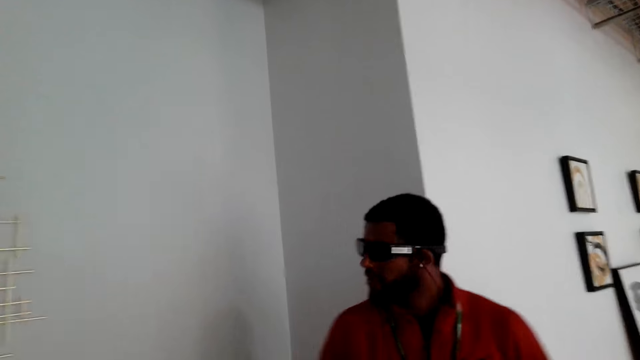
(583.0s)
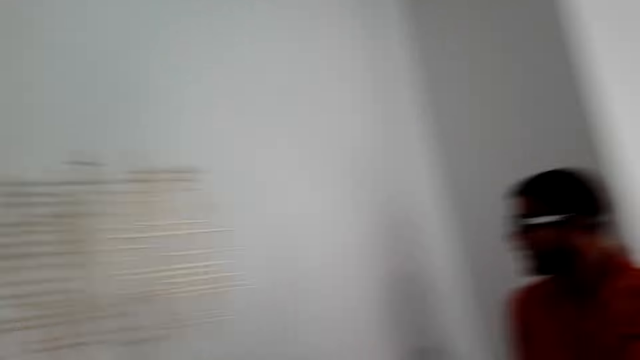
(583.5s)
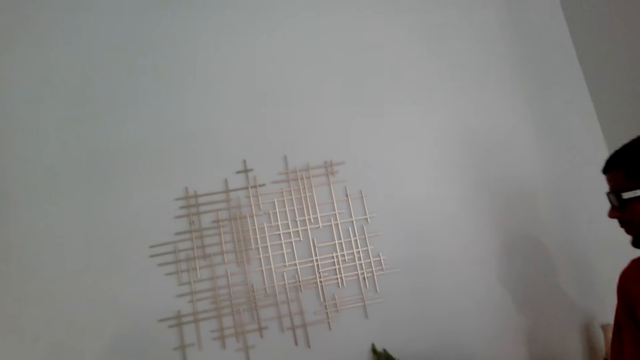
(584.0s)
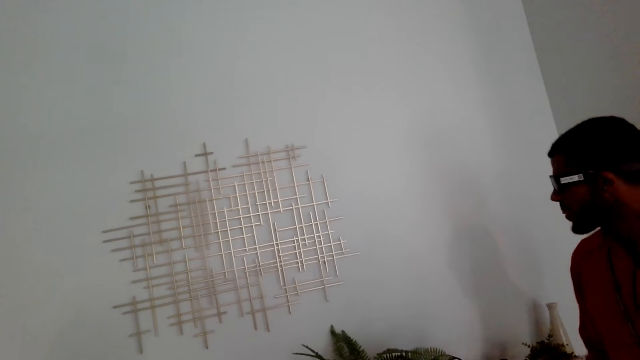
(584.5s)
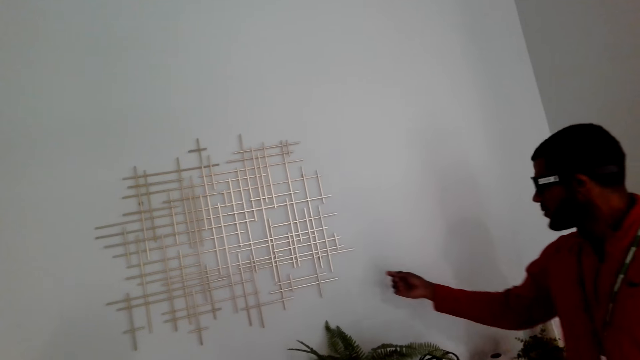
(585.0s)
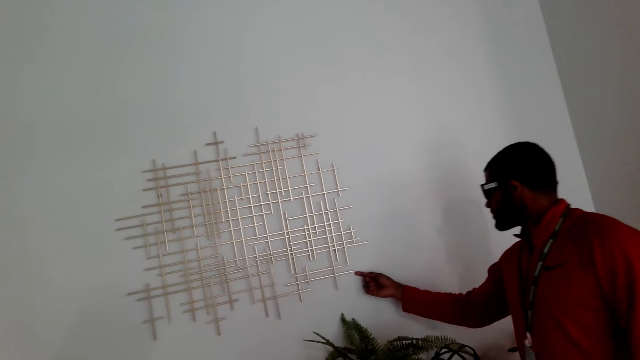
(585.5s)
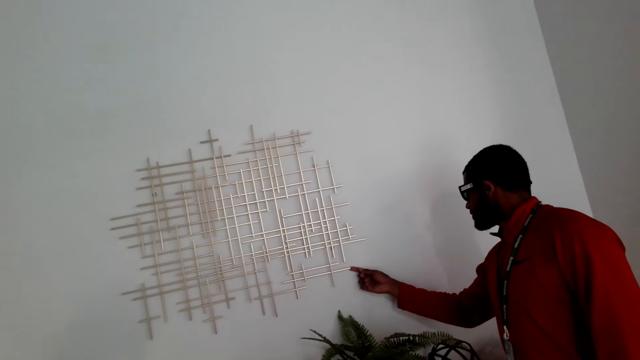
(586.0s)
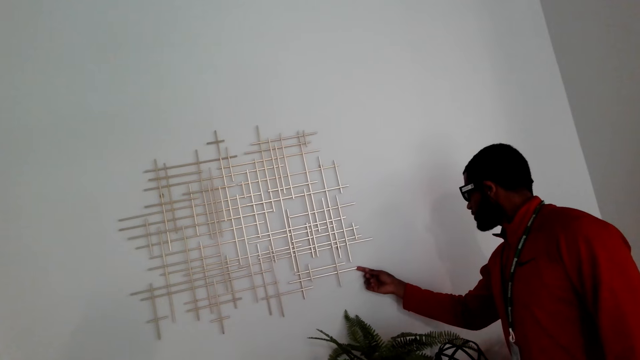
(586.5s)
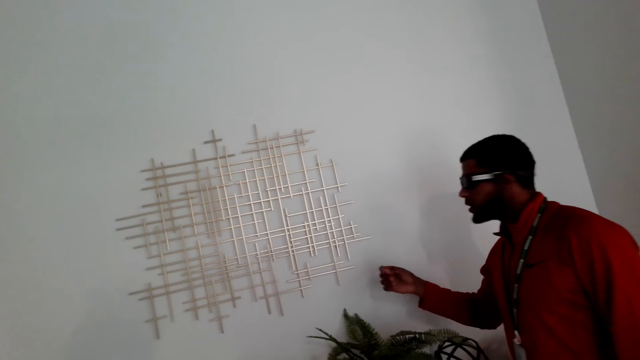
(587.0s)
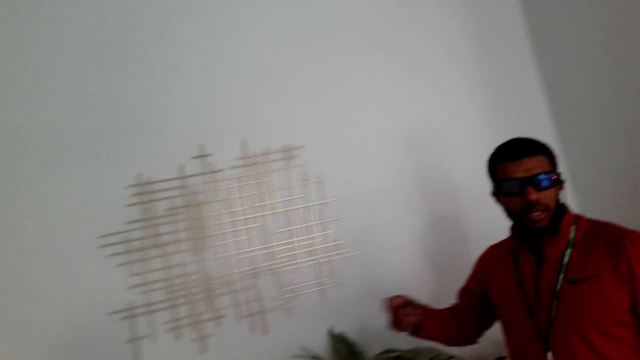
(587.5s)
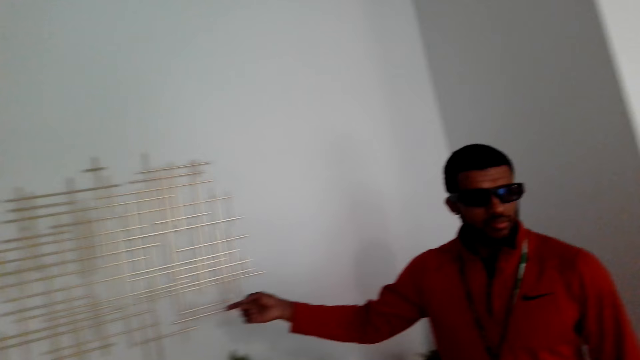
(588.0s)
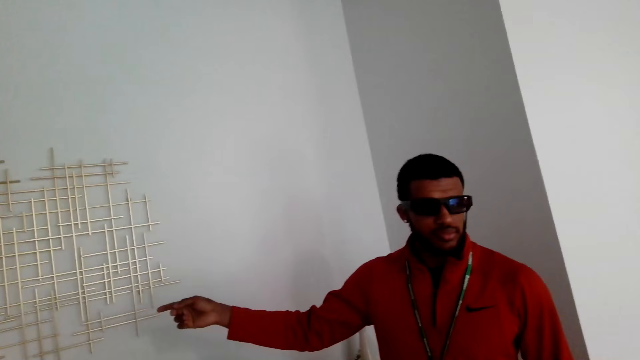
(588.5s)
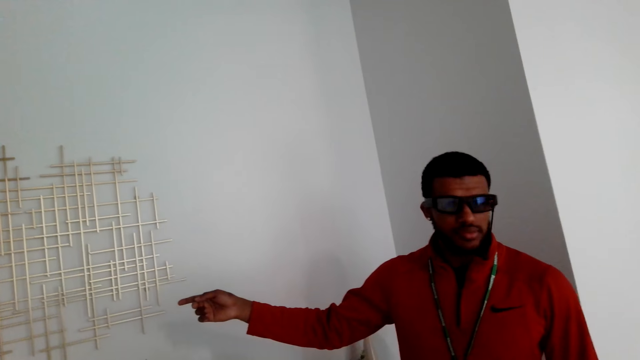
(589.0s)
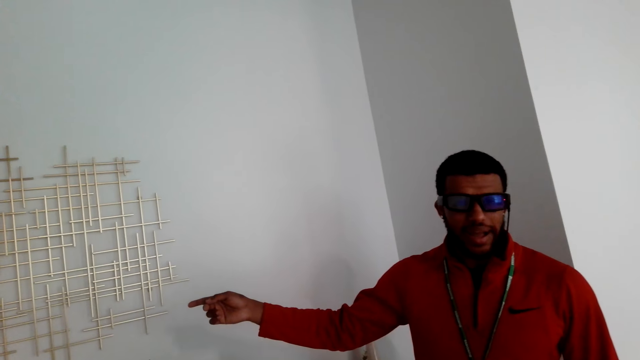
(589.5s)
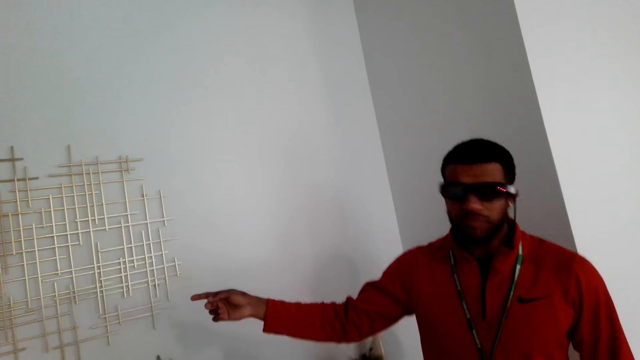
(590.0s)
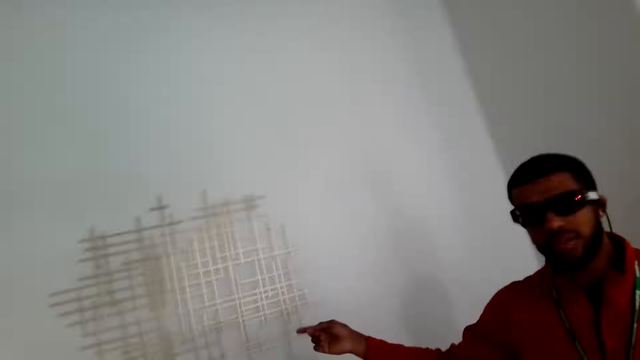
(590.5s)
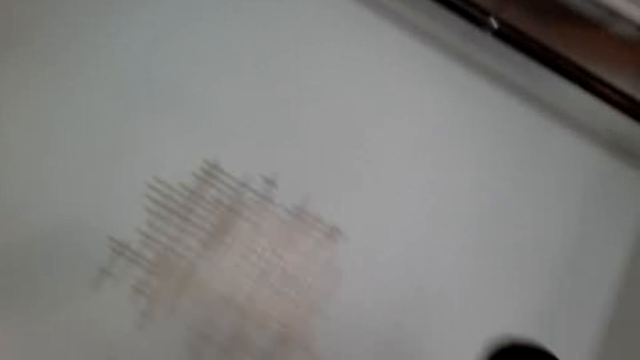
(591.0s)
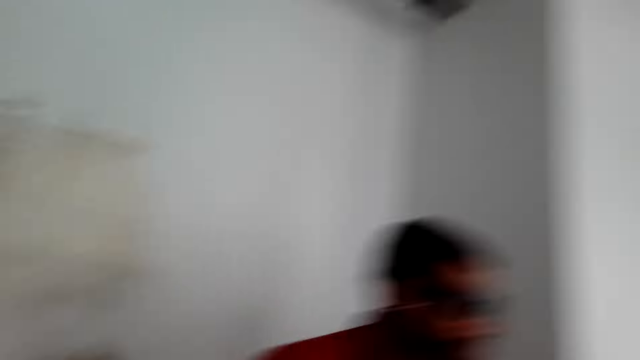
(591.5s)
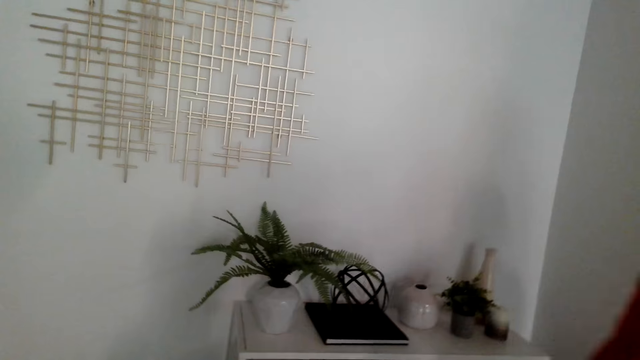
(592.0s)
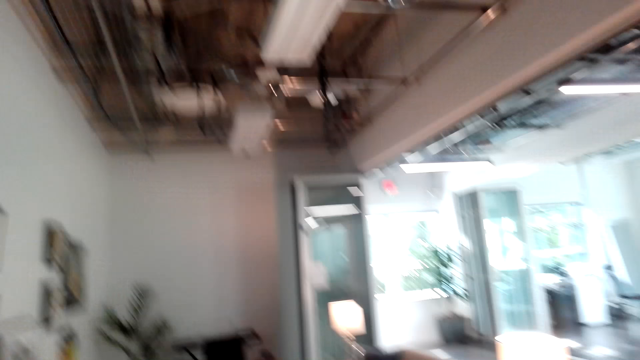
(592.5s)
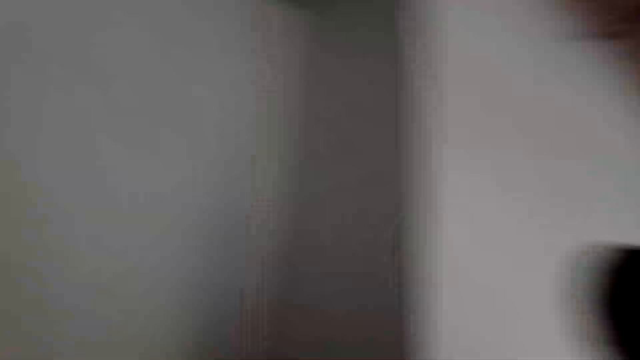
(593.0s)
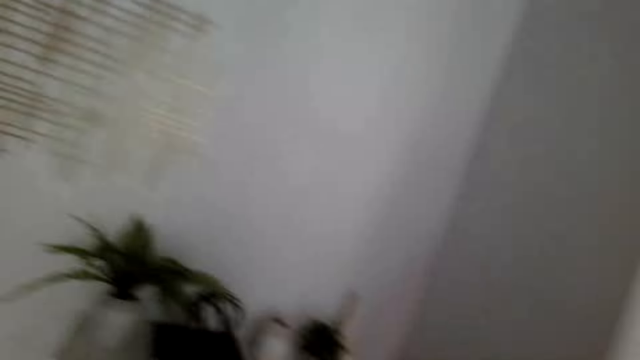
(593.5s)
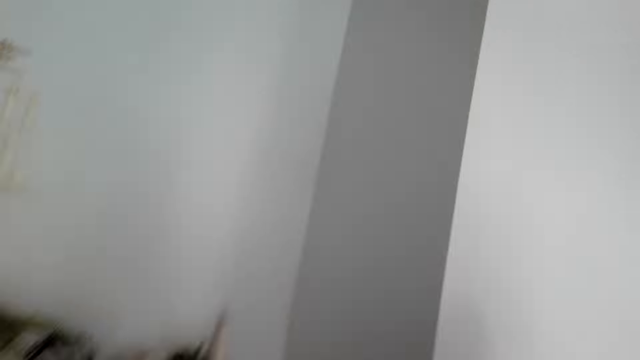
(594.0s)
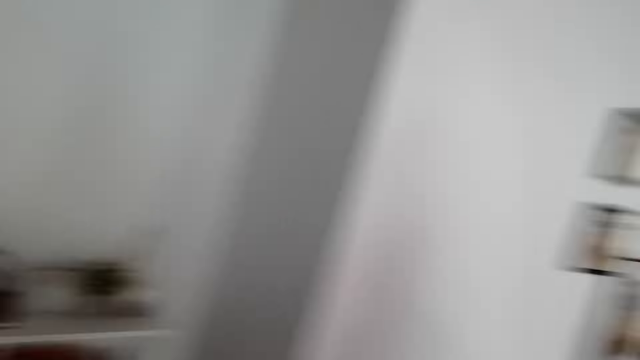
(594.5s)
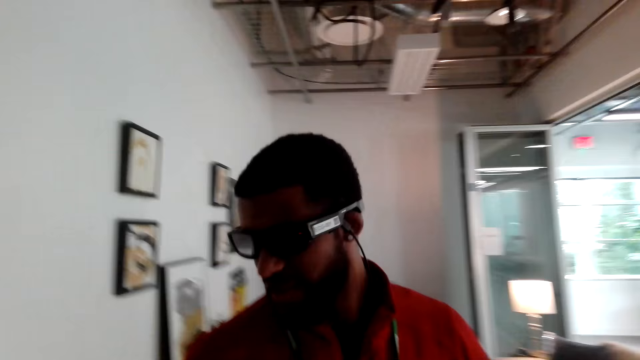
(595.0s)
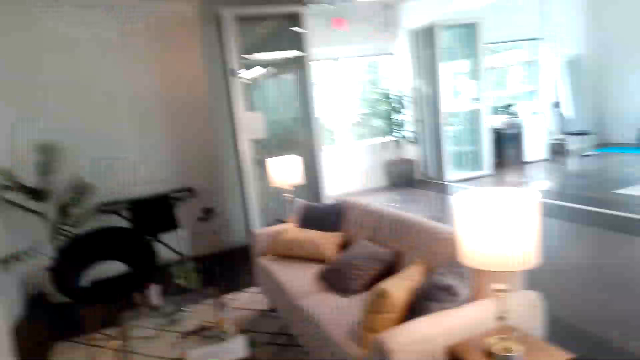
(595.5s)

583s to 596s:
A man points at the sculpture on the wall. The camera wearer looks at the wall art. They dialogue with the man. The man touches the wall art. The camera wearer looks at the wall art. They dialogue with the man. They dialogue with the man again. They look around the living room.

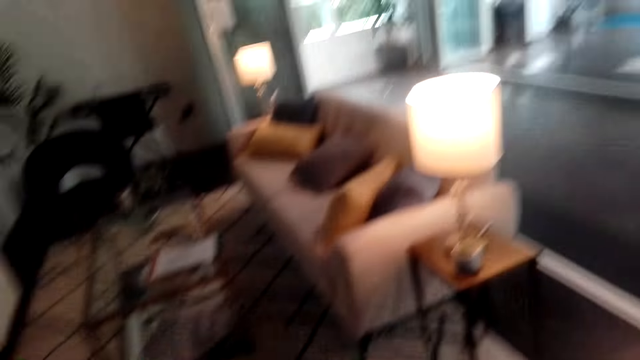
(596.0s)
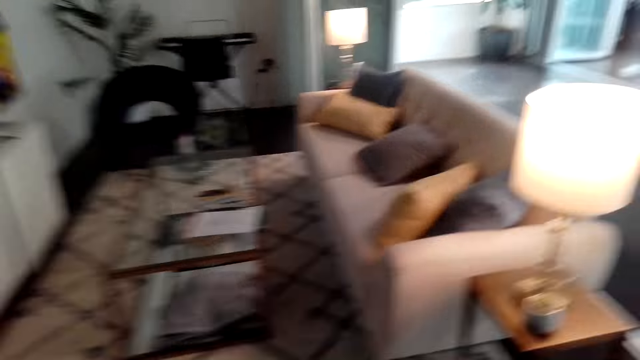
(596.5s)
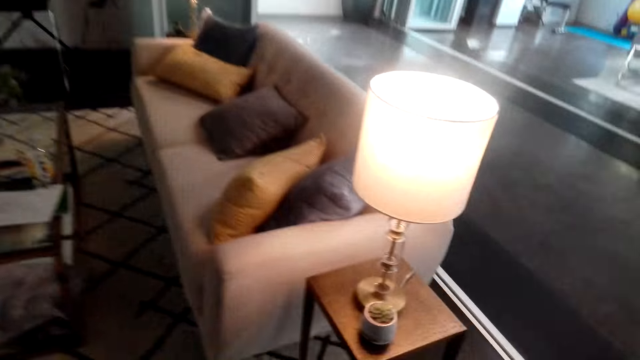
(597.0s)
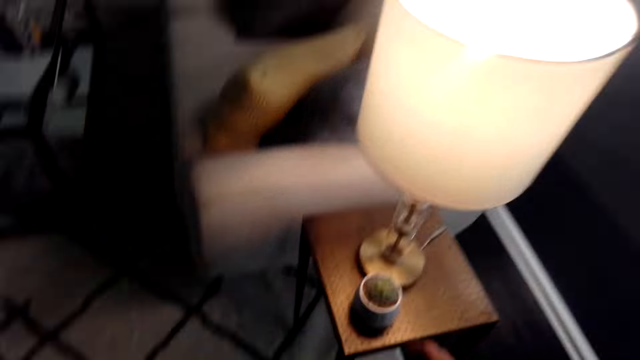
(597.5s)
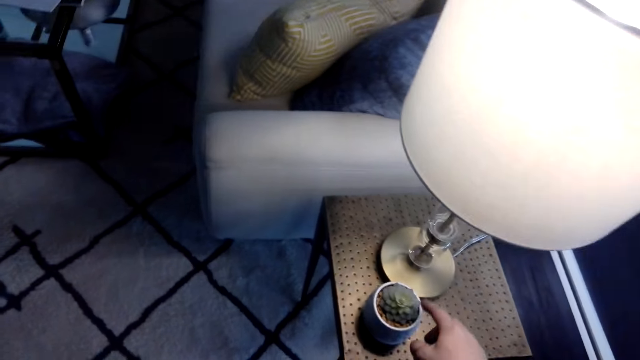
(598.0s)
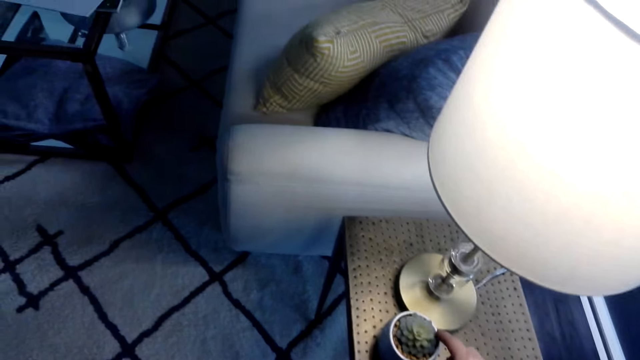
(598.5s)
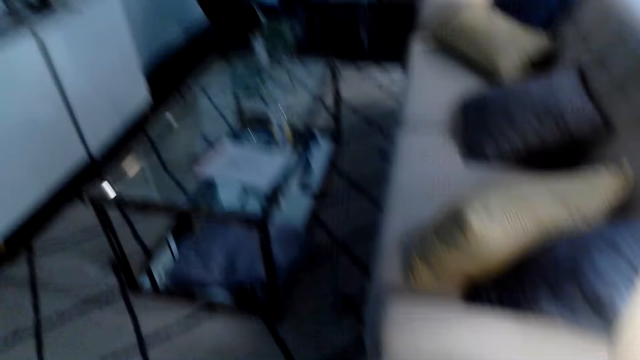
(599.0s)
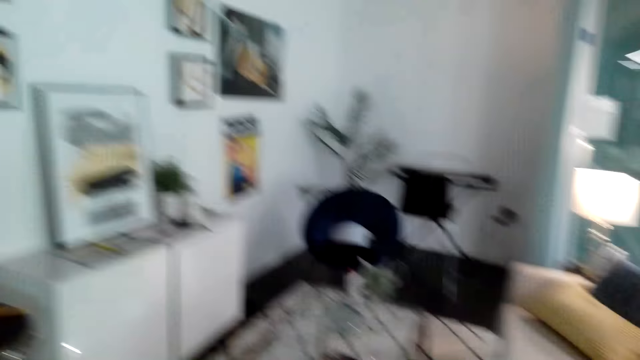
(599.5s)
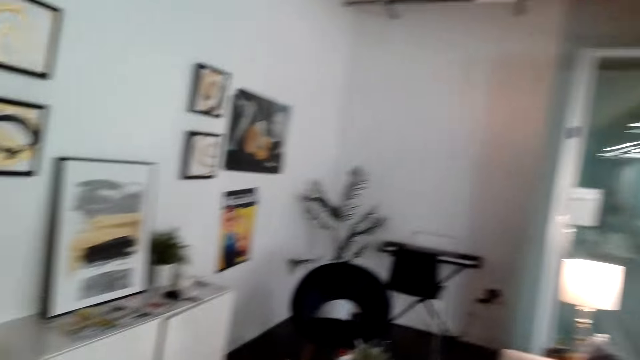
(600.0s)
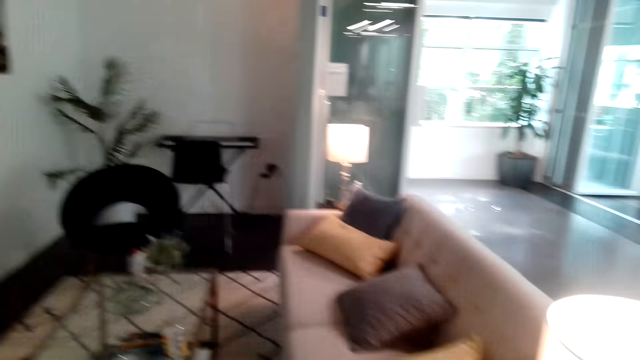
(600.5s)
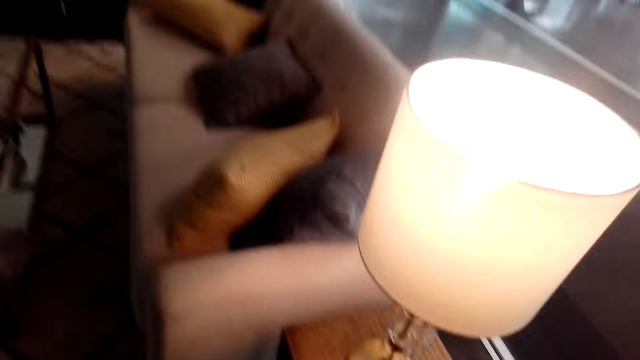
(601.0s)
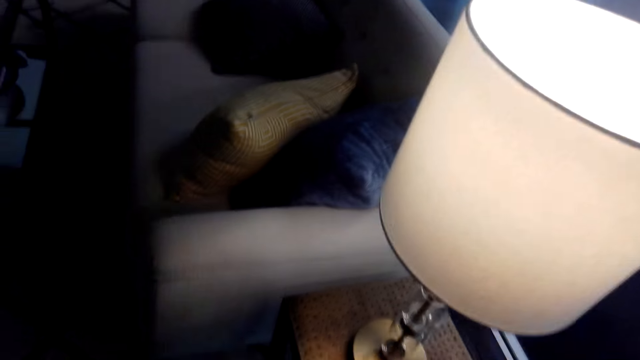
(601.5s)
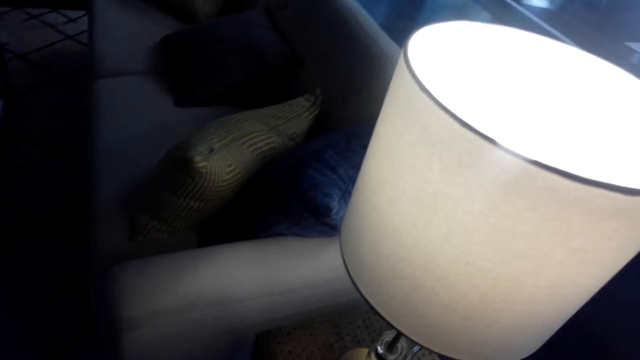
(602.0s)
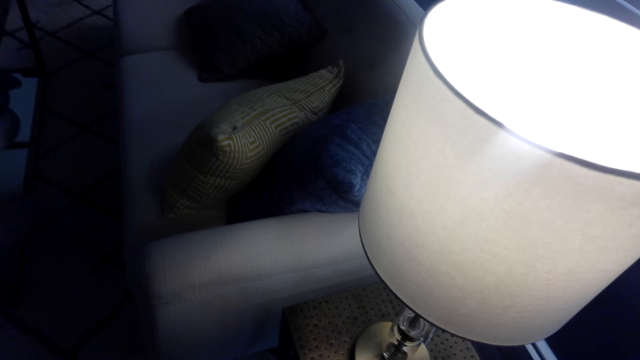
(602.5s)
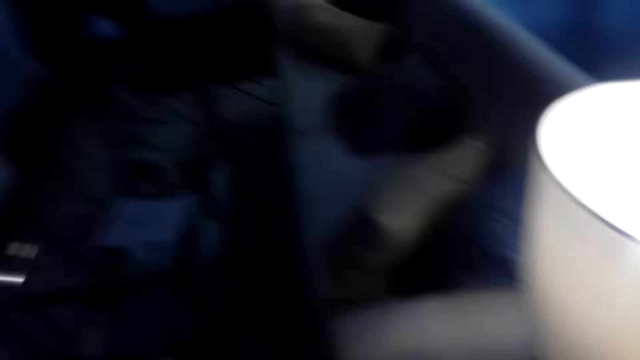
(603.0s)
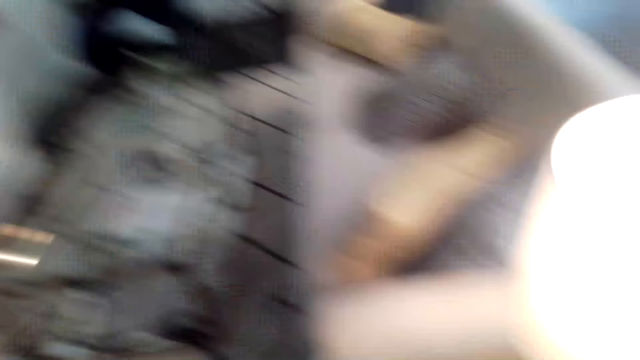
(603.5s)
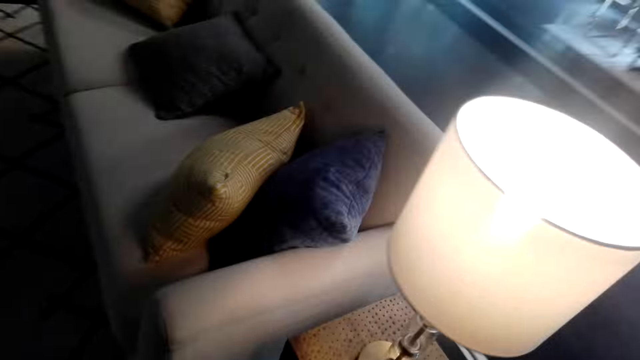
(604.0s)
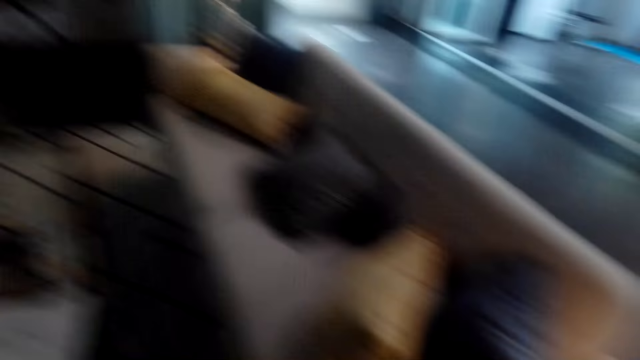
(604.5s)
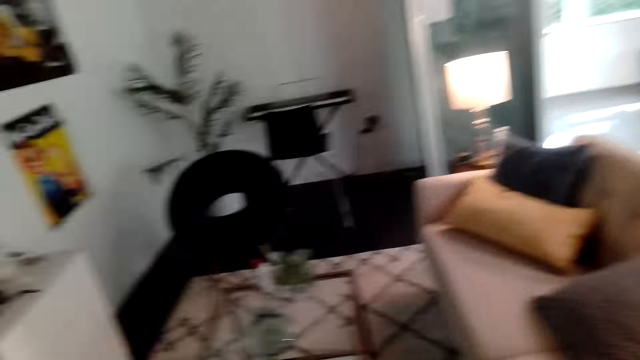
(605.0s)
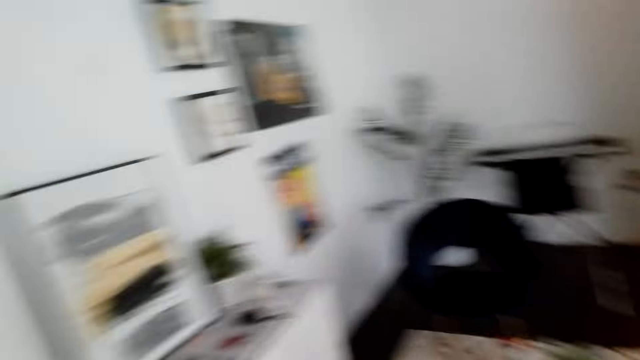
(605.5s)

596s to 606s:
The camera wearer touches a potted plant next to the lamp. They dialogue with a man. They look around the living room. They dialogue with the man.
